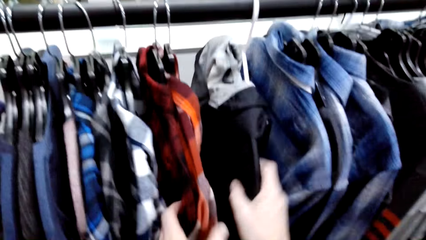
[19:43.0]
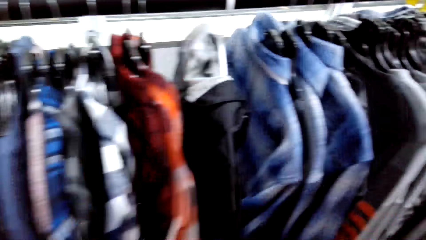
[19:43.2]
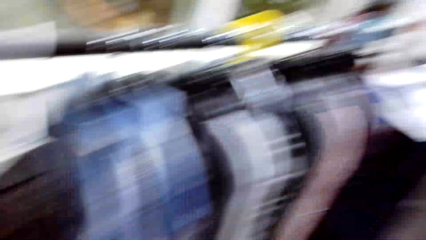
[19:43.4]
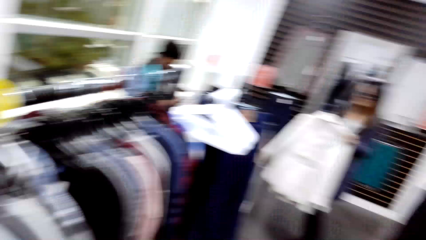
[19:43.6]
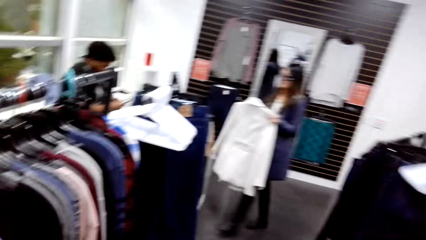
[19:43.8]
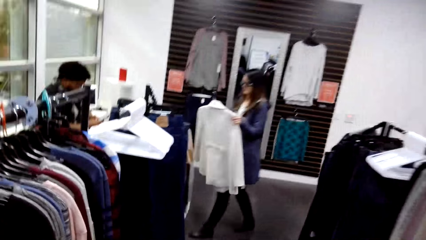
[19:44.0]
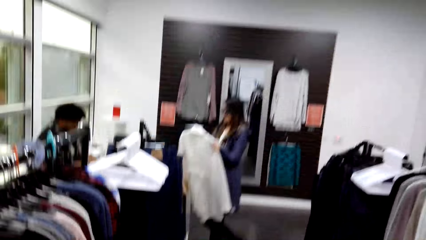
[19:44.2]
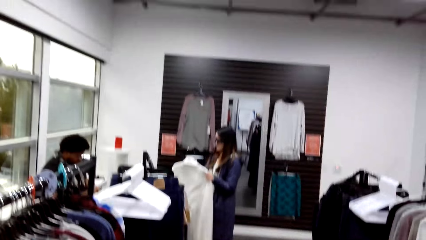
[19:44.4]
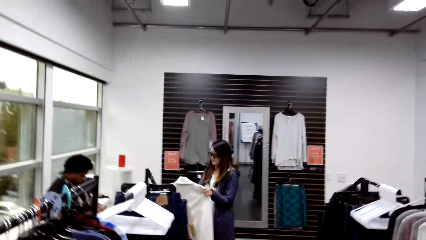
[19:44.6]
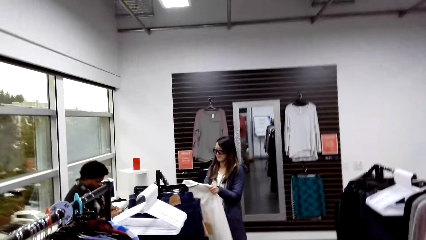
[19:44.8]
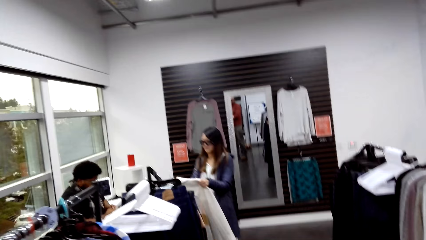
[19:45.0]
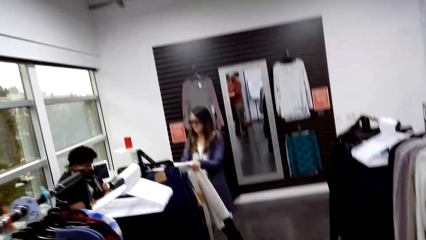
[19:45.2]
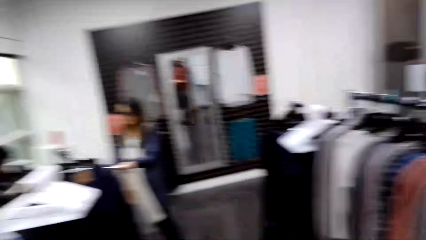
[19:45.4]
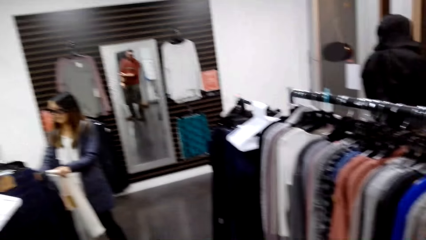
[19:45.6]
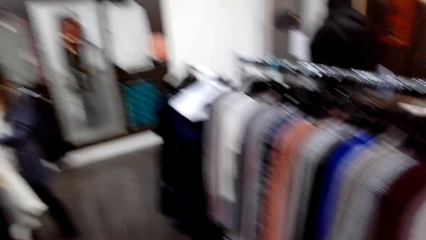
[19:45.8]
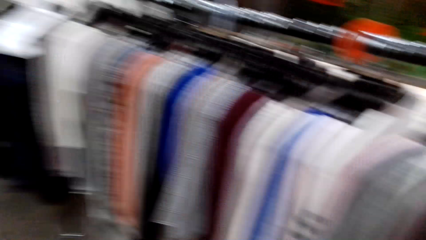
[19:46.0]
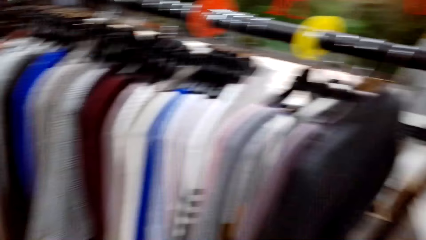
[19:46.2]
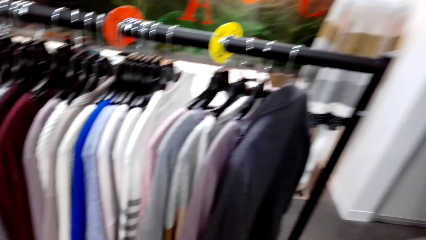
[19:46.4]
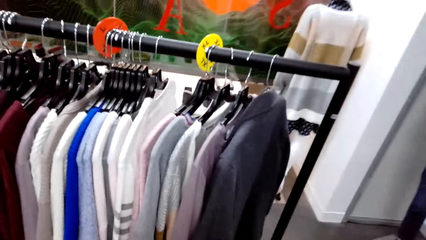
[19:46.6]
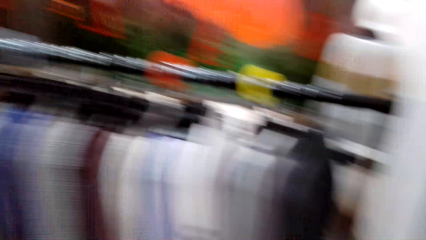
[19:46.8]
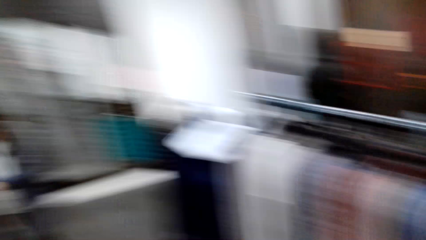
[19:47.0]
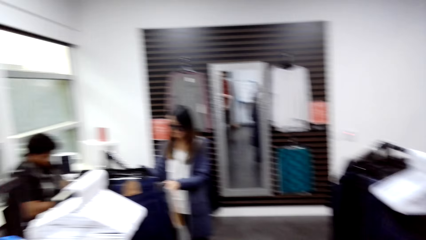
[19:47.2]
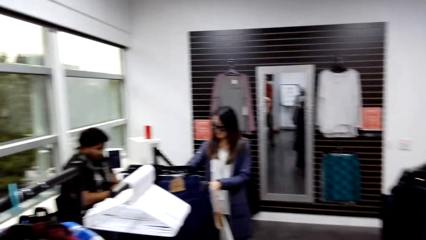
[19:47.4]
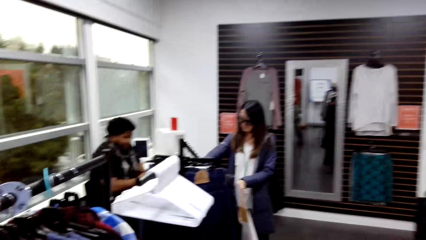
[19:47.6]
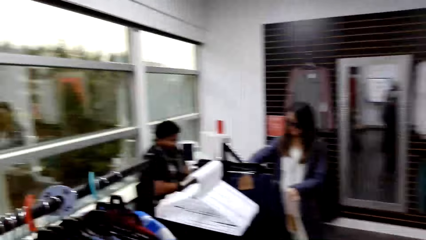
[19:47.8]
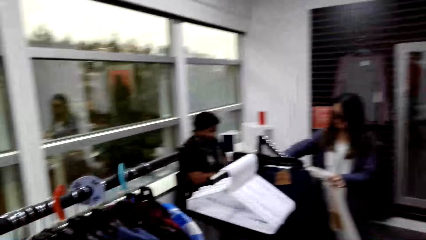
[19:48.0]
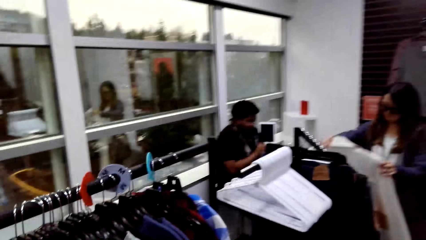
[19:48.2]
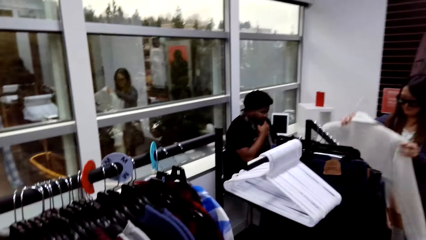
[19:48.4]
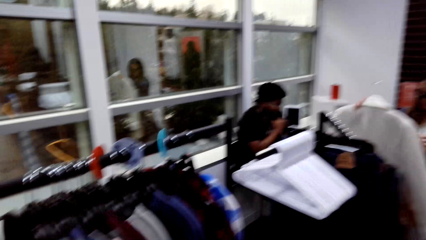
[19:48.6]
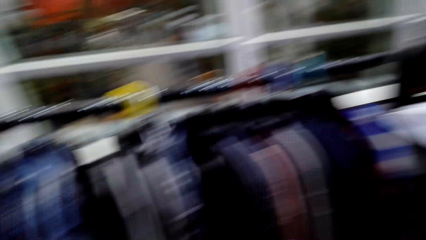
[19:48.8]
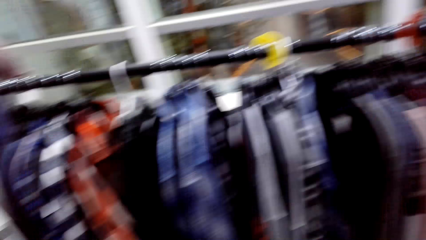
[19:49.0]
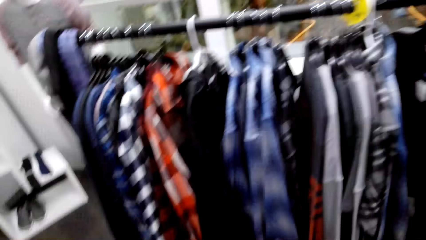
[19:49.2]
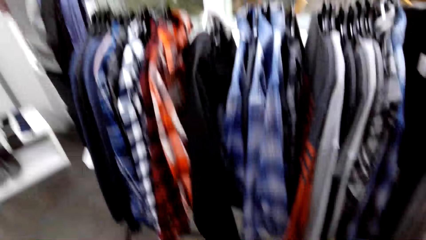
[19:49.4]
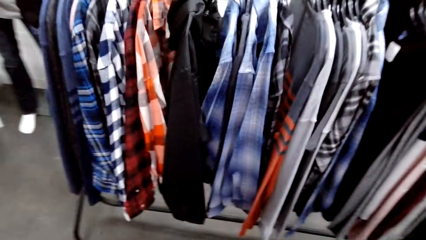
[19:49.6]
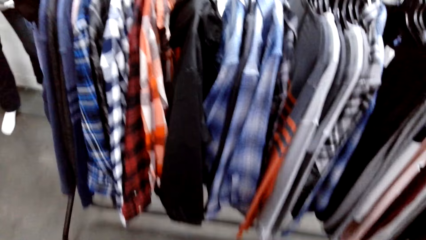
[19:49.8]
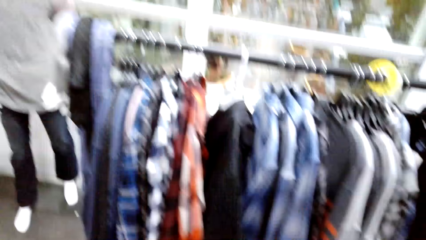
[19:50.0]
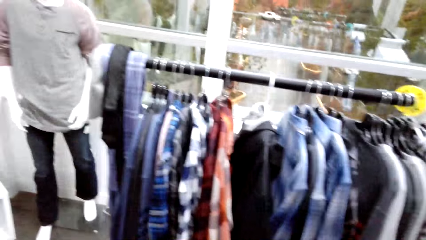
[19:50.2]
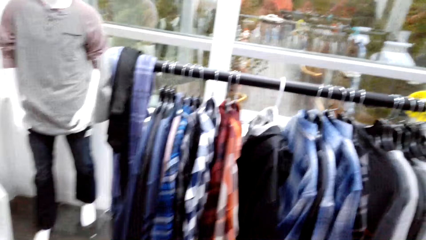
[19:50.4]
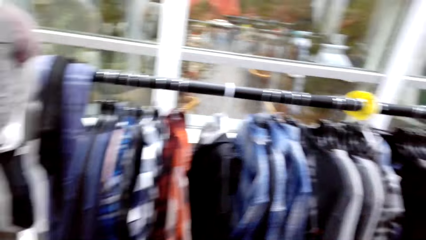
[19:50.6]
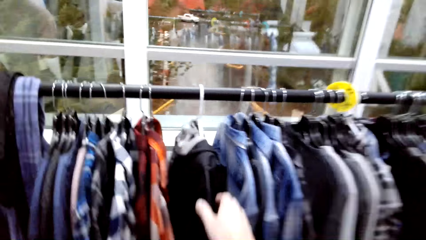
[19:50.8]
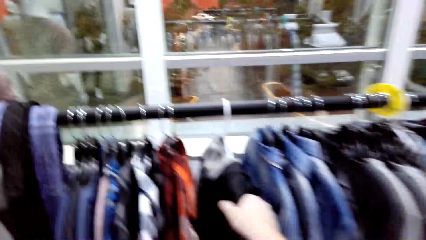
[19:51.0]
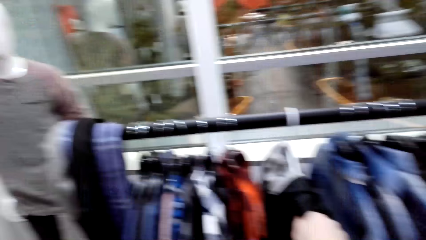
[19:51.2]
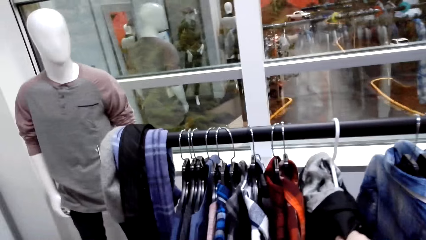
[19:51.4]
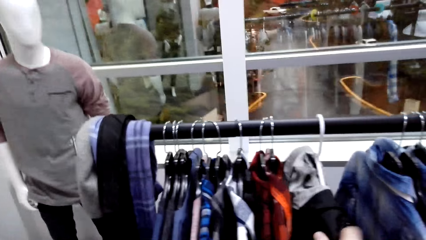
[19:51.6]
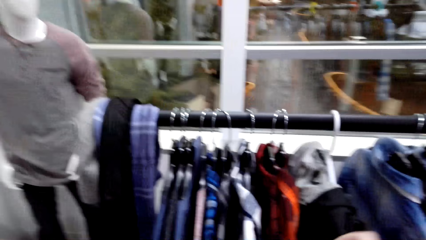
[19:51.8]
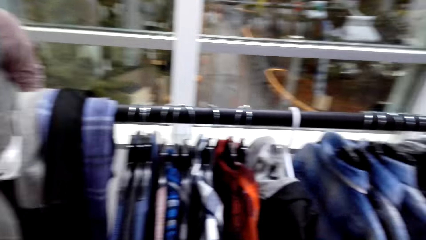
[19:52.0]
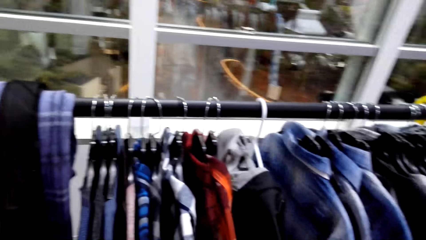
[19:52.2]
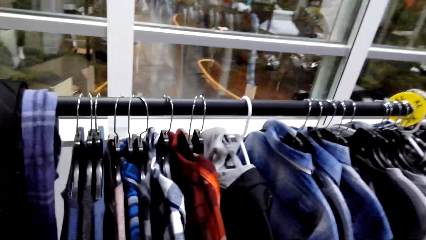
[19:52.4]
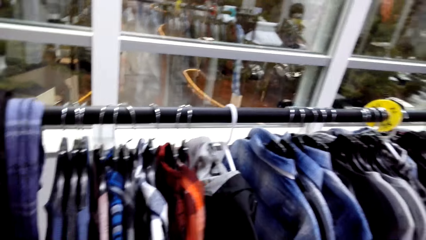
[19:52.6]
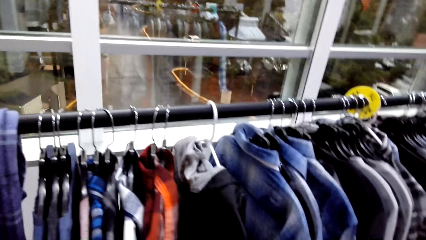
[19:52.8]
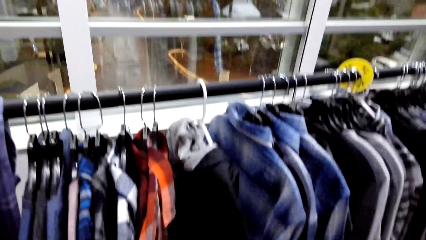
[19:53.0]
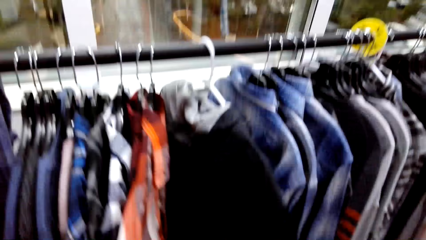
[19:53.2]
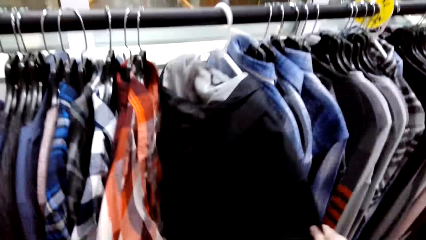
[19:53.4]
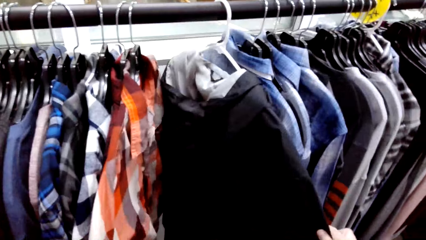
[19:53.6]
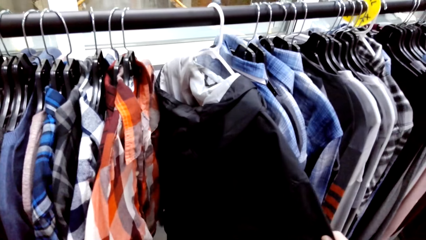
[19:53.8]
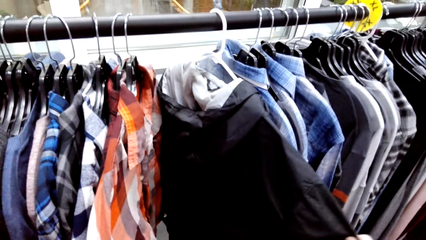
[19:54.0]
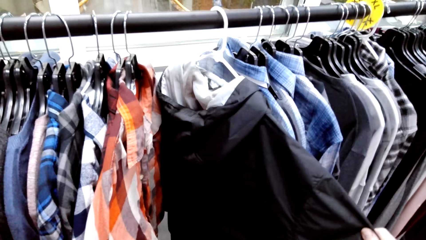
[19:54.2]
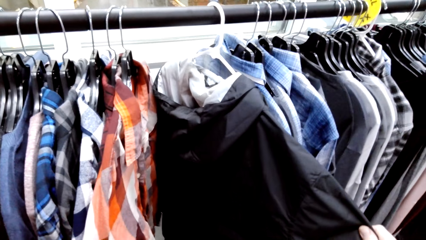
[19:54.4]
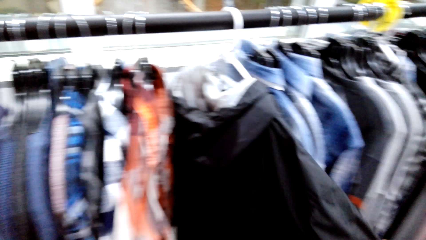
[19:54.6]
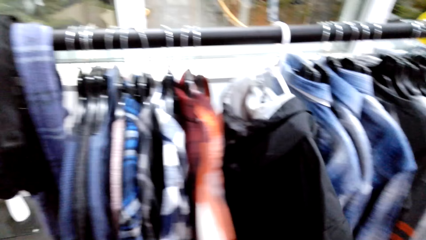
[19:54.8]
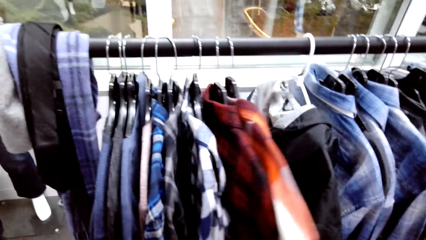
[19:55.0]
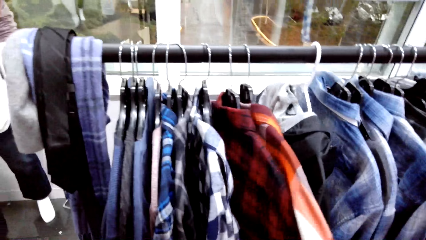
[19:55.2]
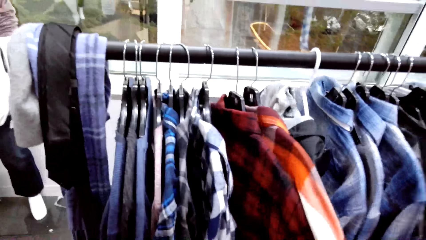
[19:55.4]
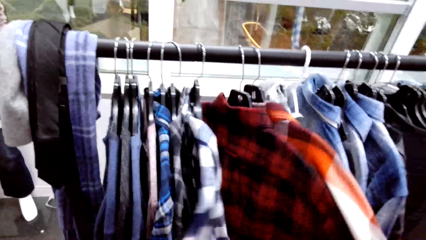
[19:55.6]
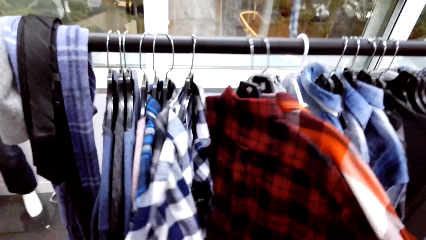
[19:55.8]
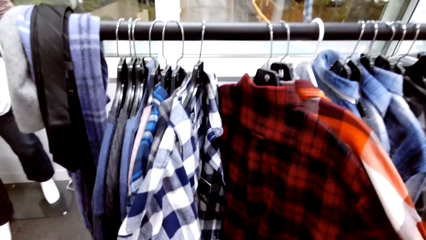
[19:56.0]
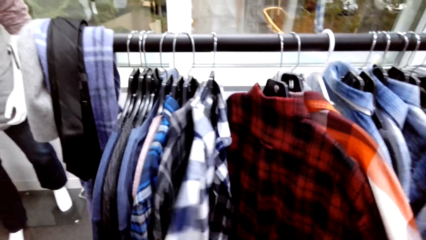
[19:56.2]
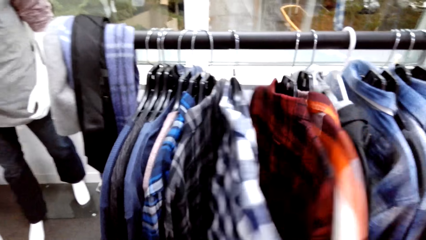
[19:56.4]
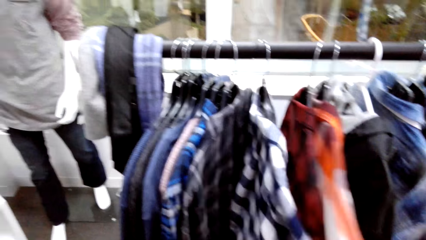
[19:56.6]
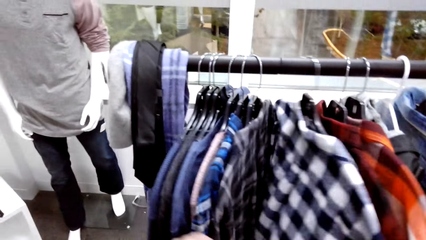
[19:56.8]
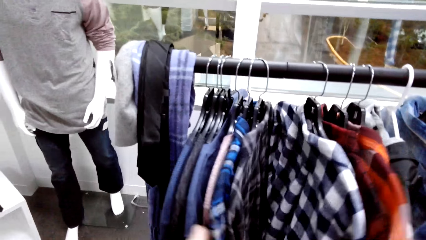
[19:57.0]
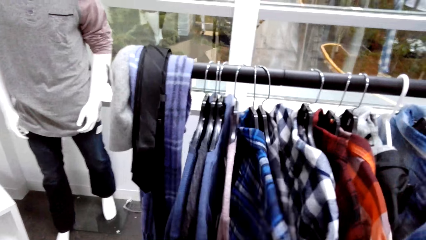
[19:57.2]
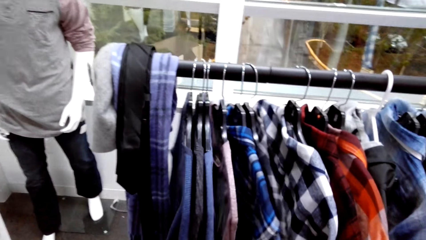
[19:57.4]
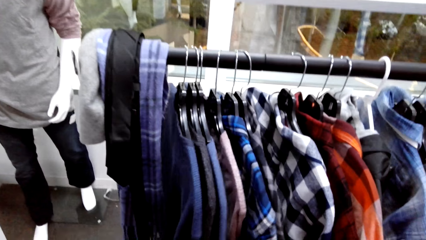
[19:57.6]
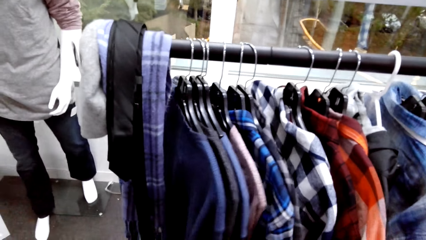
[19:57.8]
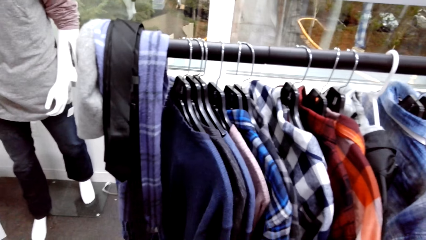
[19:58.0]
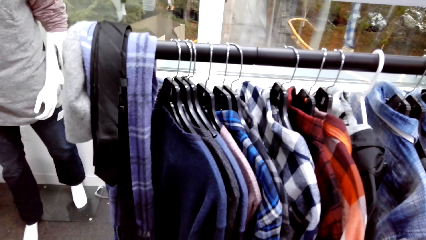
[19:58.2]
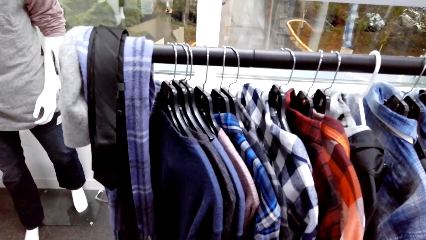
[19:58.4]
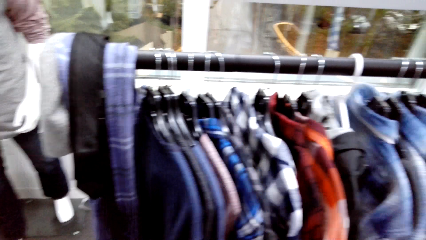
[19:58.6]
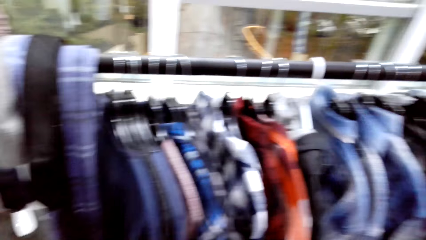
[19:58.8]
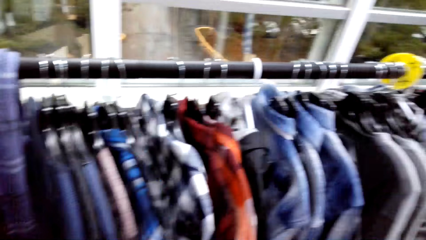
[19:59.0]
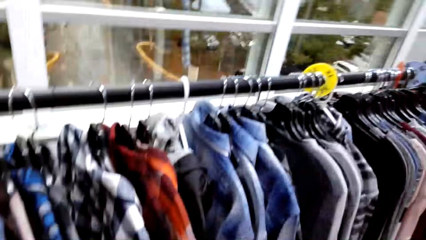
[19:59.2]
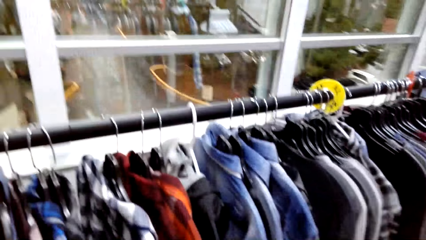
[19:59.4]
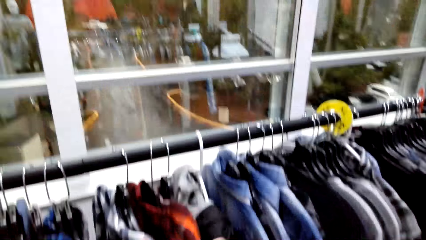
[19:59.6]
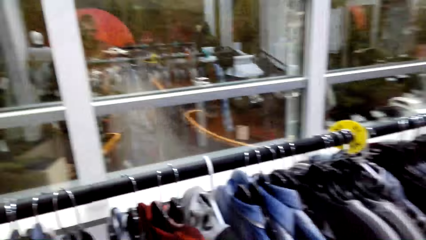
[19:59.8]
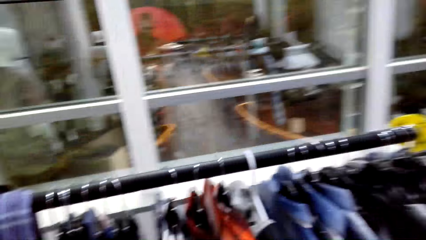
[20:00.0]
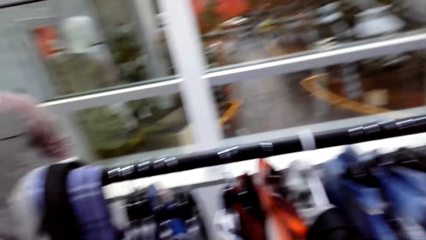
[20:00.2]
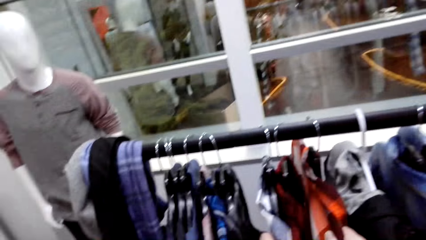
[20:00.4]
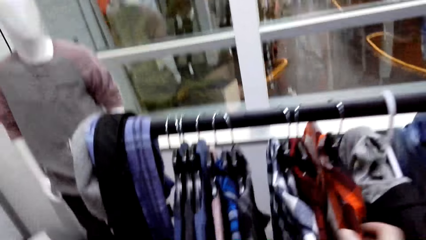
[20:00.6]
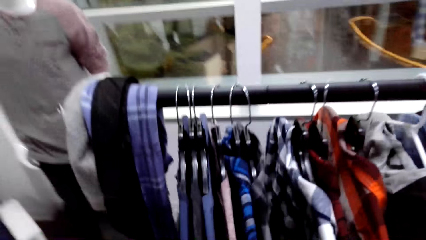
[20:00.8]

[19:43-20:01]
A woman hangs the jacket. The camera wearer looks at the shirts on the hanger.
